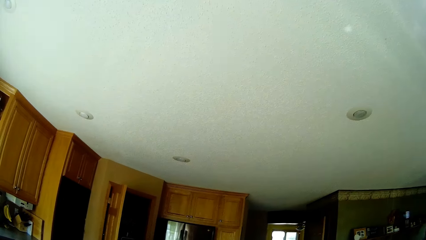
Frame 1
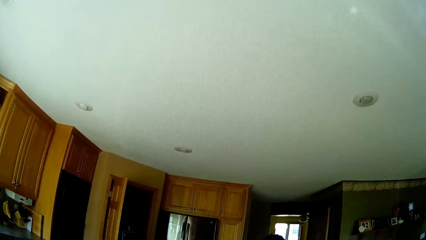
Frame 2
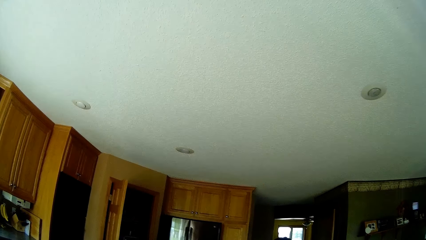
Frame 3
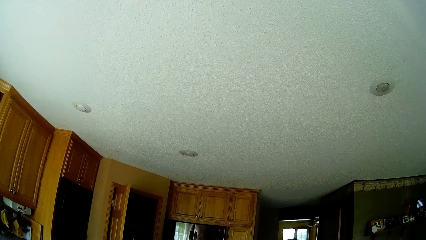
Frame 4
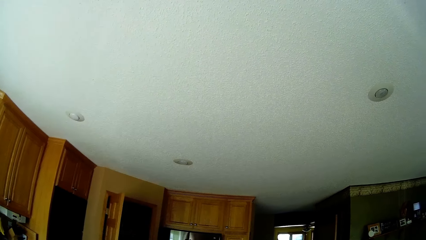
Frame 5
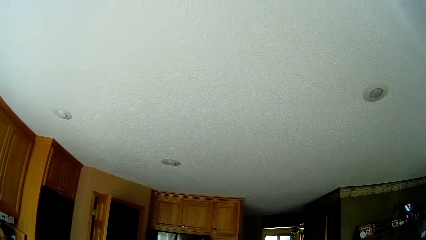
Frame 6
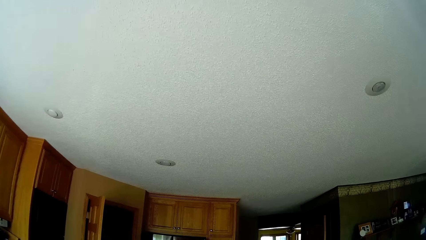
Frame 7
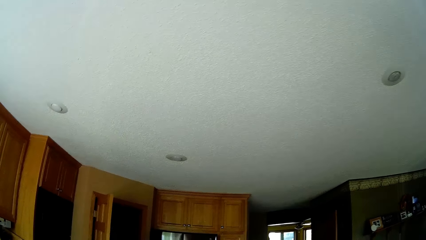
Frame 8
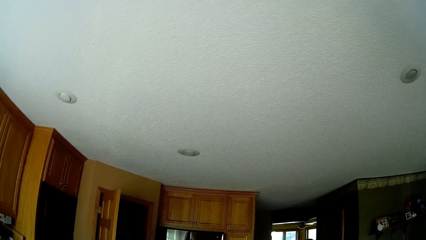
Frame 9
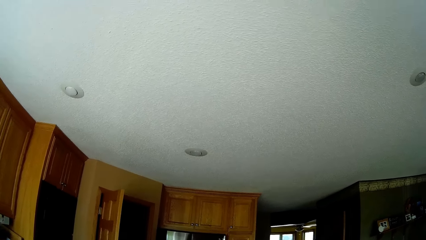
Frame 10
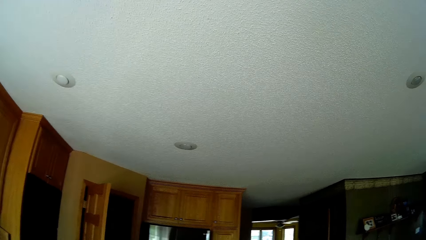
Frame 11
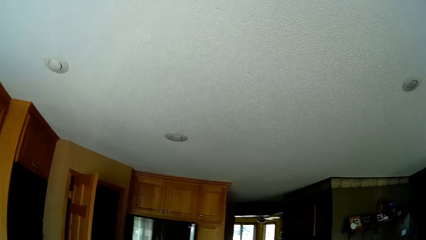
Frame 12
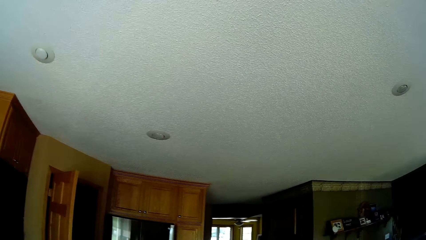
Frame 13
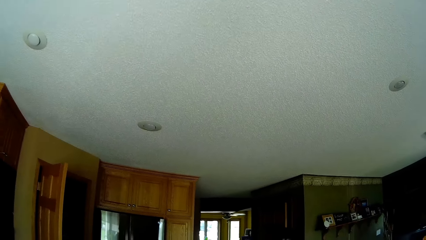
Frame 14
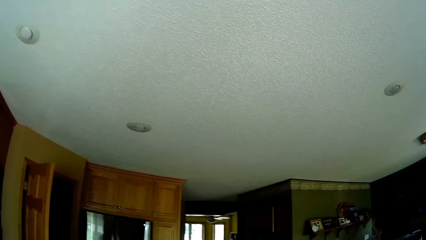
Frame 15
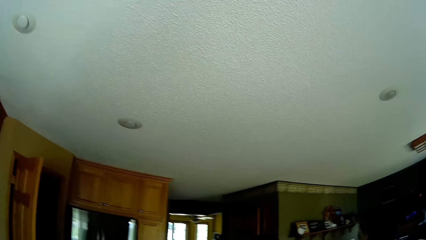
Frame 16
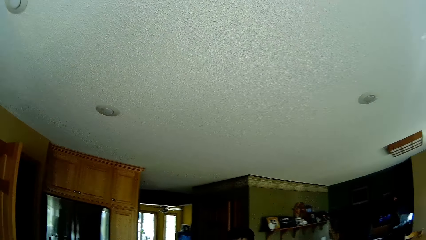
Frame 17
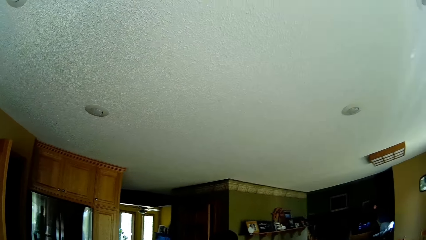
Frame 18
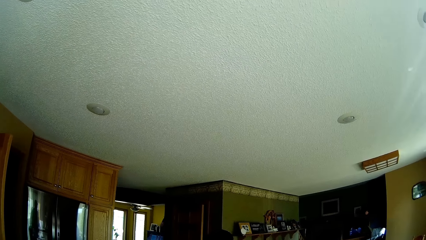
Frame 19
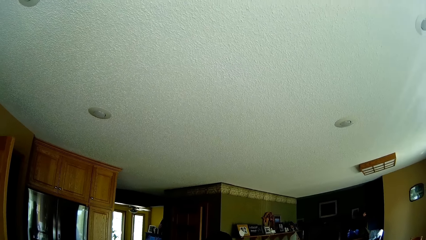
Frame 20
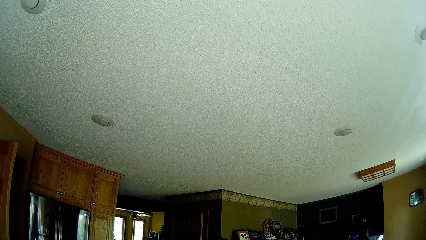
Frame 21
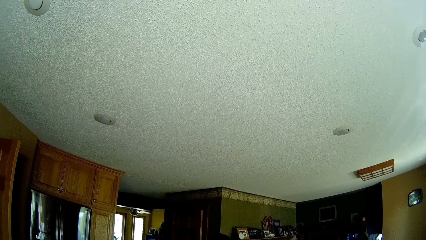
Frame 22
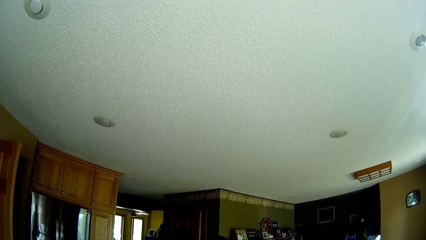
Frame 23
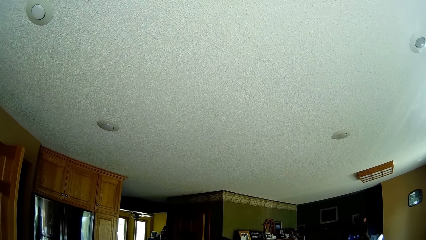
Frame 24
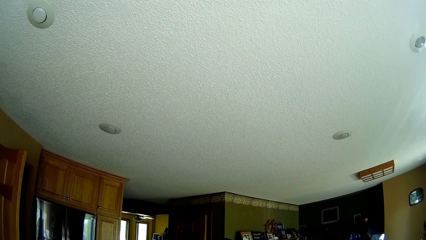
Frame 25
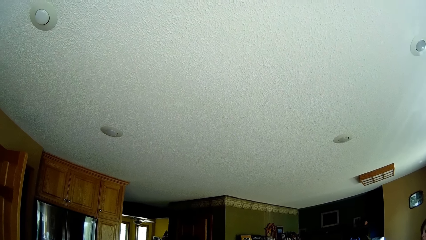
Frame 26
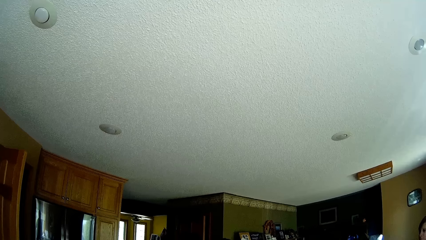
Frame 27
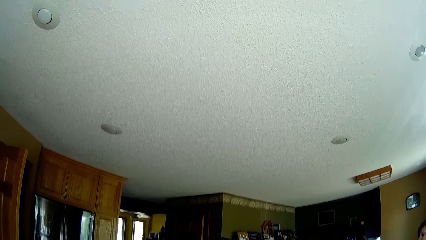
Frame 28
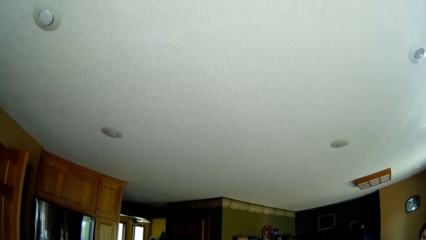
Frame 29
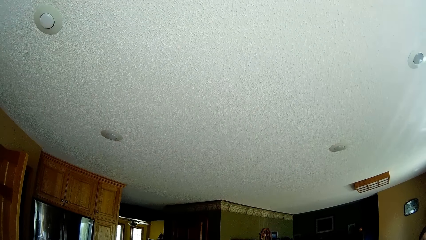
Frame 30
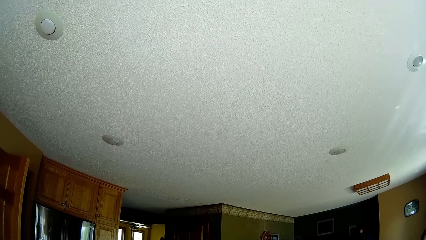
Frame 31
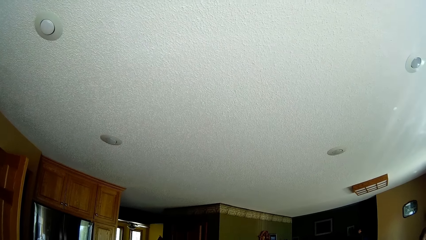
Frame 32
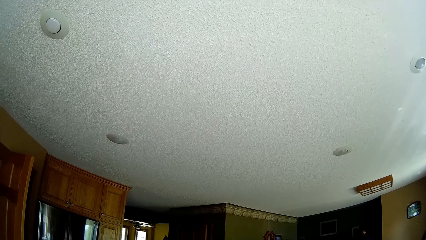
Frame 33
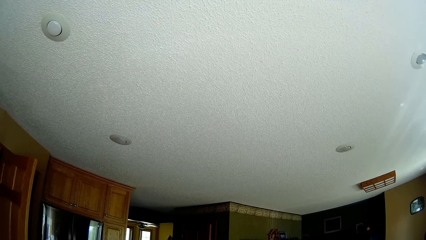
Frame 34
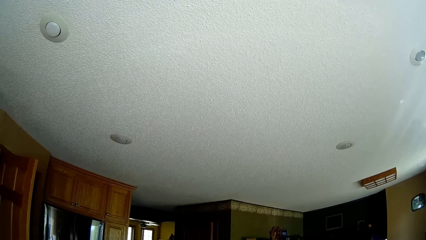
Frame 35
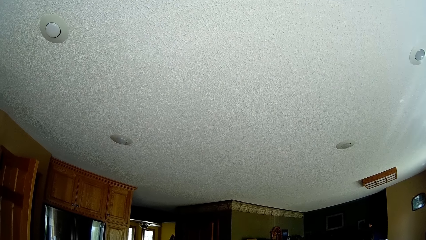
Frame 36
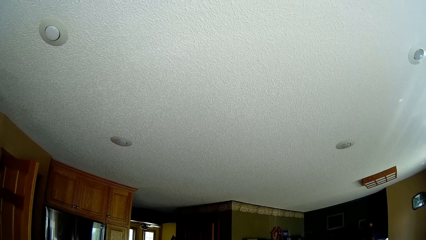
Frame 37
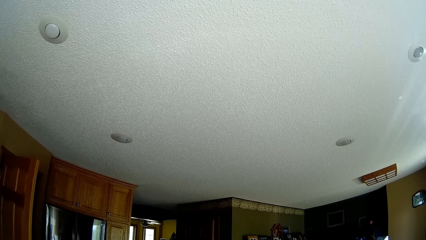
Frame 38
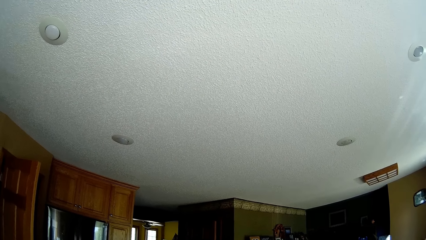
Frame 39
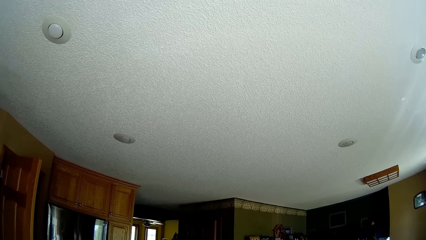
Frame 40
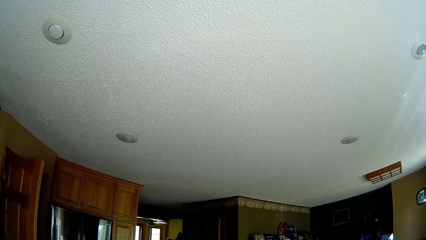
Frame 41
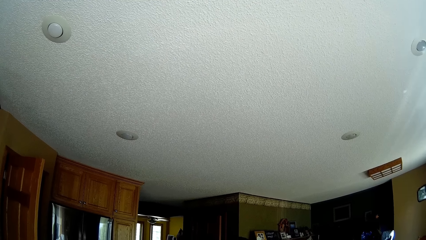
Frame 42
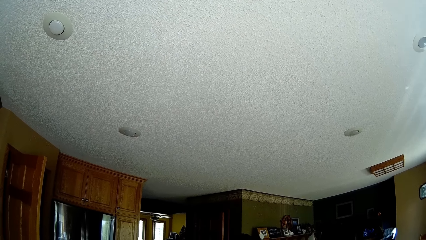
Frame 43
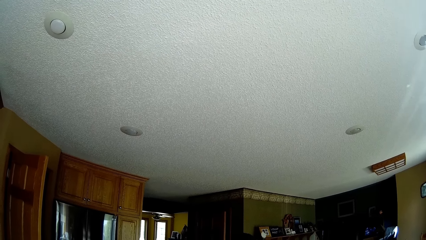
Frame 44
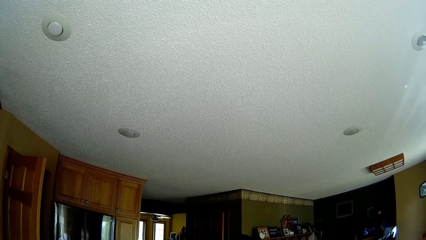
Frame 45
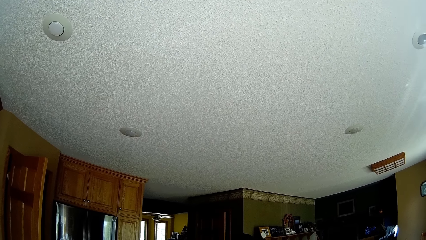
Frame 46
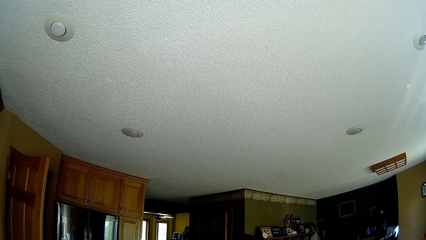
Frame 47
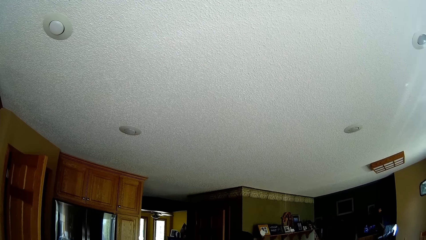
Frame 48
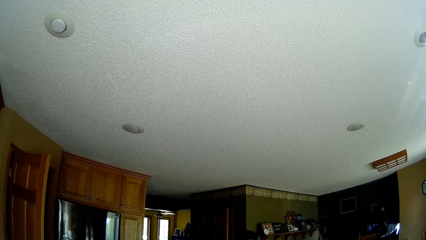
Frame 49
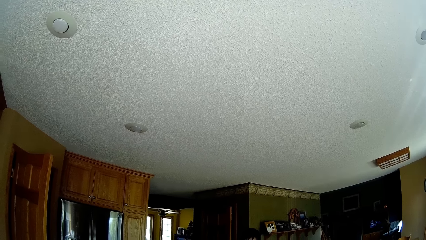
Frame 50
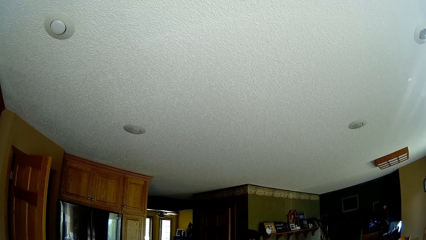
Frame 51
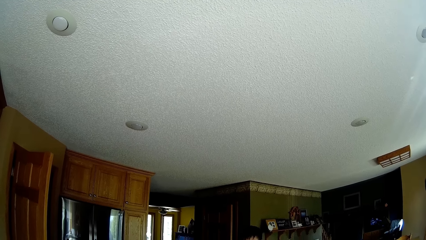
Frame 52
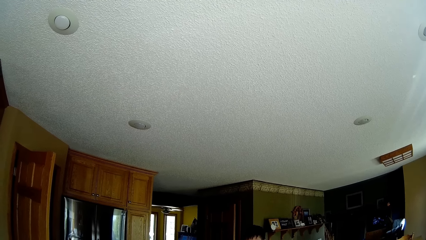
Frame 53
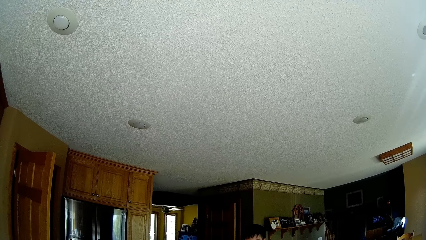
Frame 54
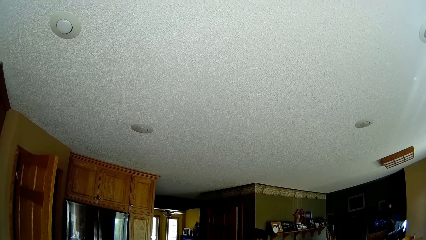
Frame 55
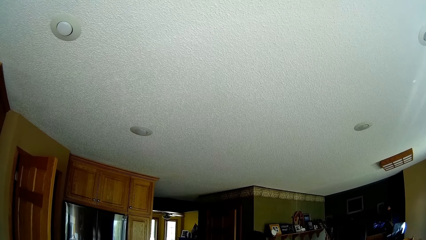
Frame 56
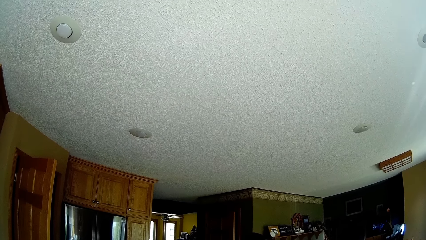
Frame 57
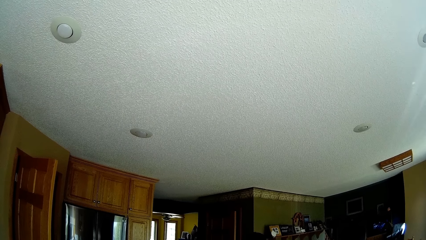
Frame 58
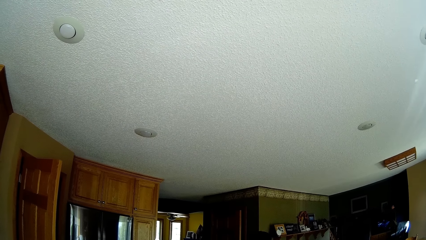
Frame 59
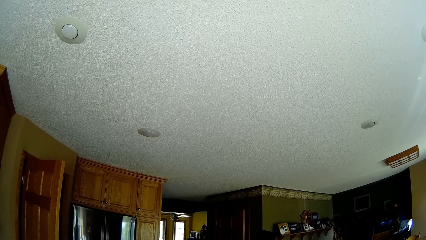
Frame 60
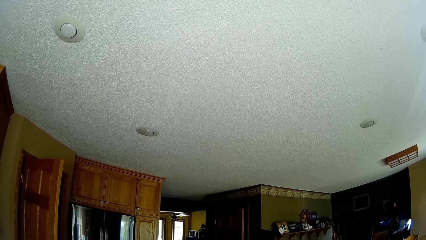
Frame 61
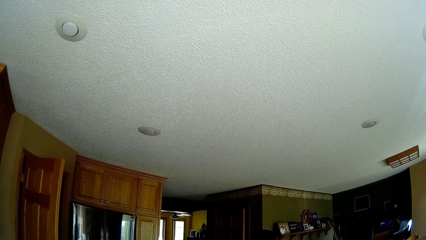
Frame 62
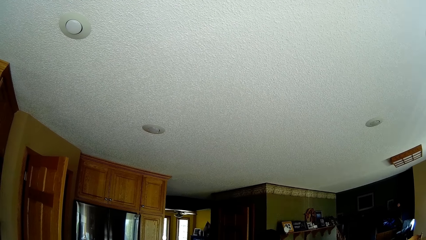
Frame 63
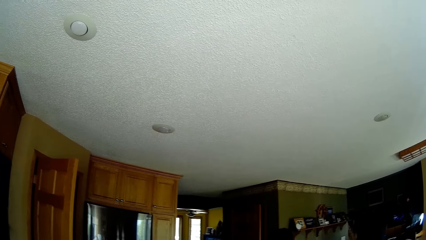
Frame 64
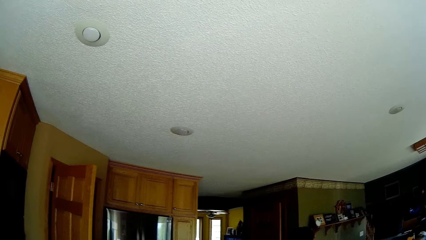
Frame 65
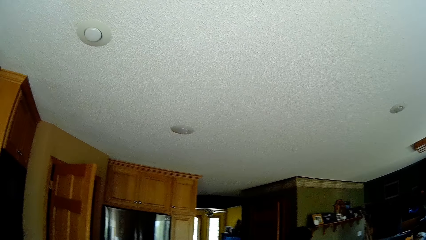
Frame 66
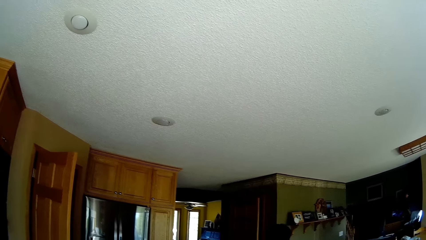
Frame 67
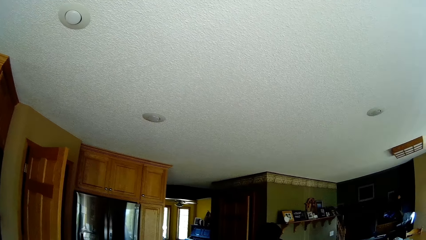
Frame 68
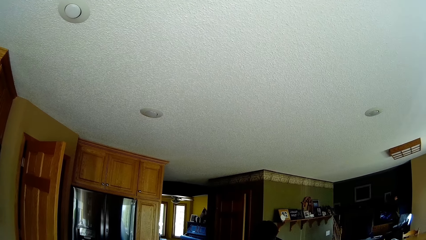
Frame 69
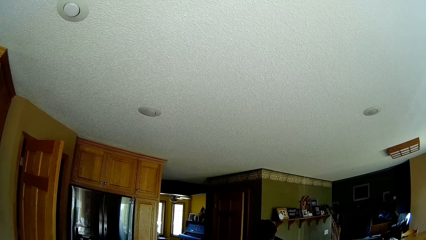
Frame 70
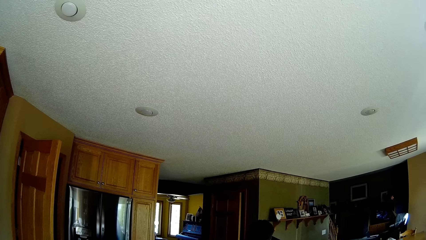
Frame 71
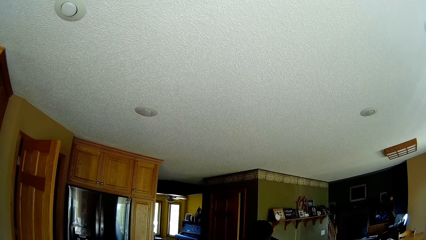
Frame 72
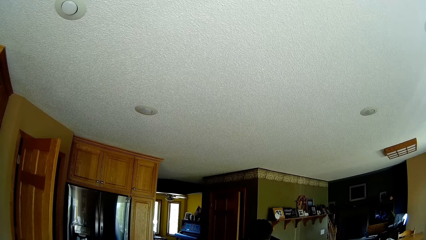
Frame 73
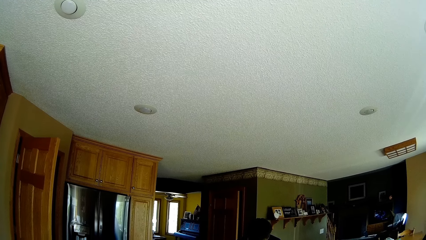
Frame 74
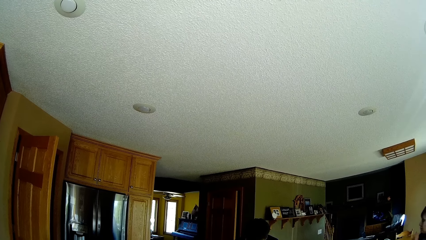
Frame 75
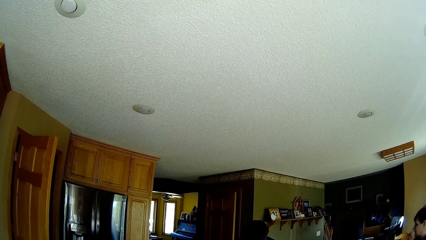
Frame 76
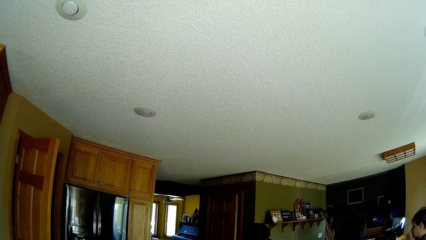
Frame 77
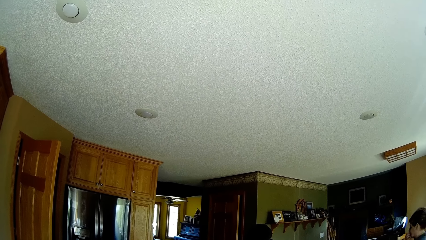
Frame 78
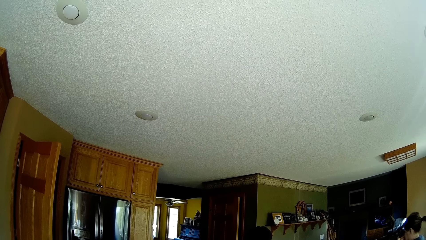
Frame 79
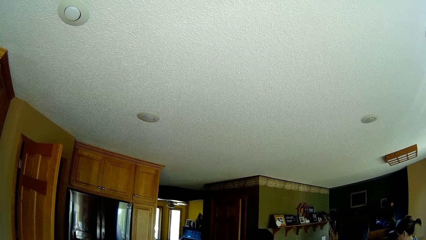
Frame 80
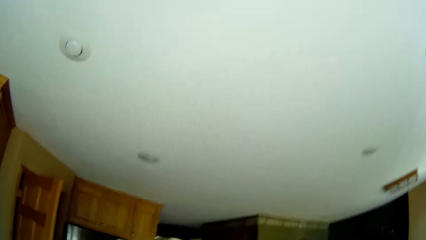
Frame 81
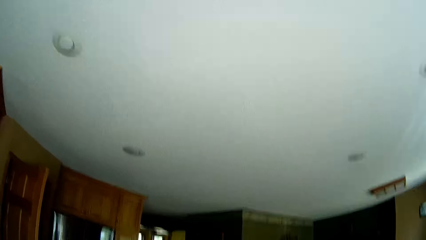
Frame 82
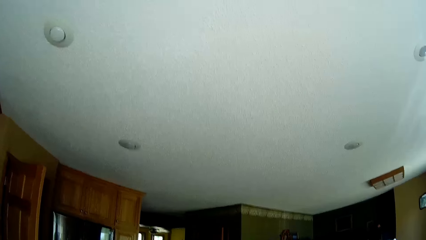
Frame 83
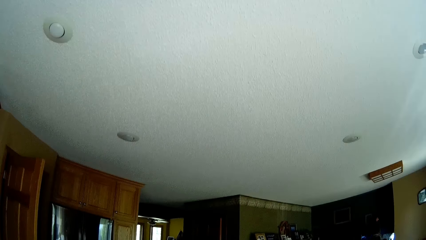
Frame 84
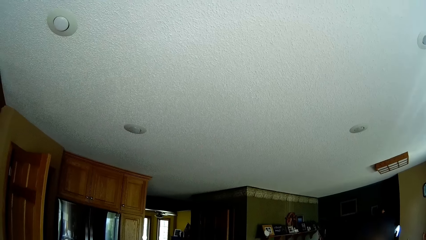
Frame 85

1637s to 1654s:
The camera wearer walks in the house. They stand in the house.
